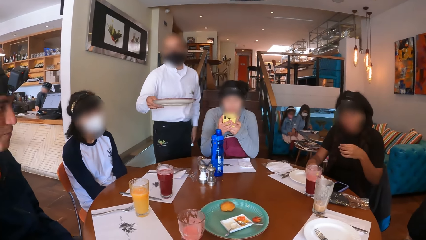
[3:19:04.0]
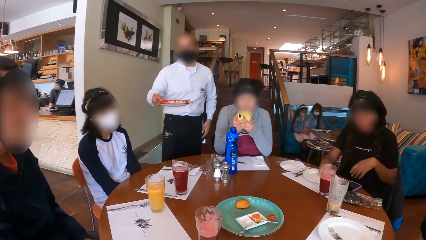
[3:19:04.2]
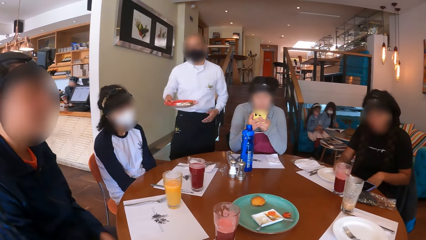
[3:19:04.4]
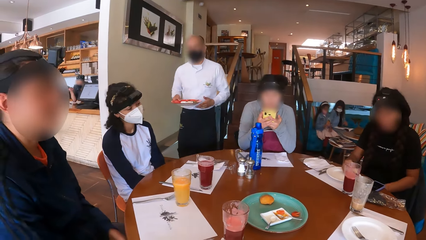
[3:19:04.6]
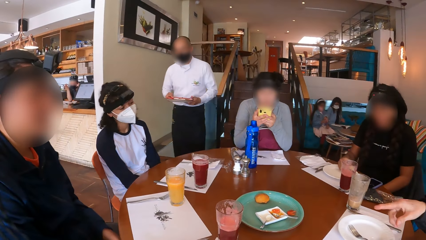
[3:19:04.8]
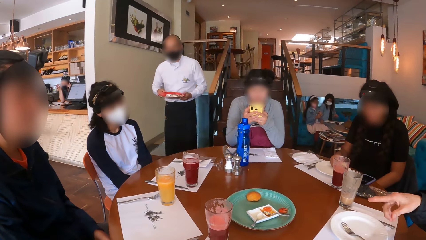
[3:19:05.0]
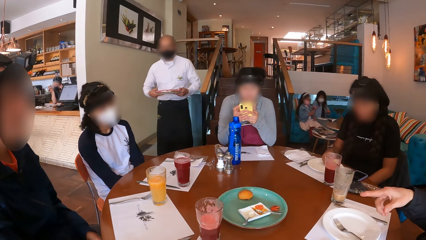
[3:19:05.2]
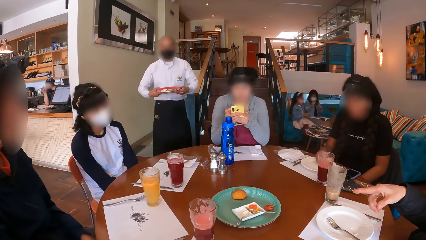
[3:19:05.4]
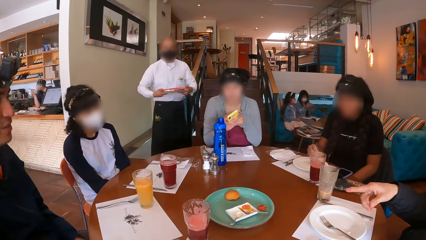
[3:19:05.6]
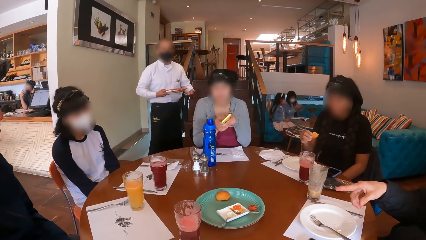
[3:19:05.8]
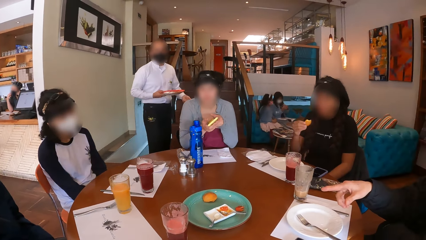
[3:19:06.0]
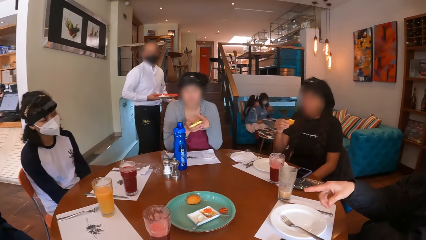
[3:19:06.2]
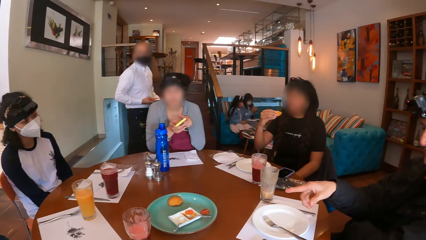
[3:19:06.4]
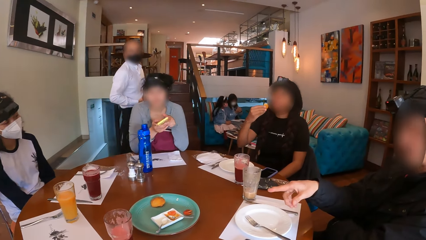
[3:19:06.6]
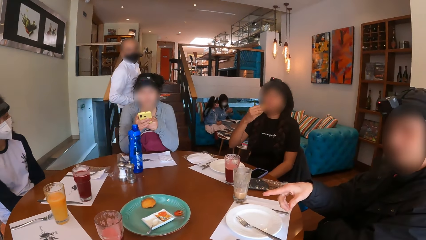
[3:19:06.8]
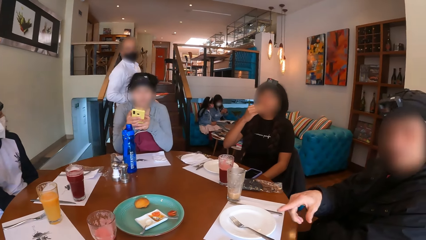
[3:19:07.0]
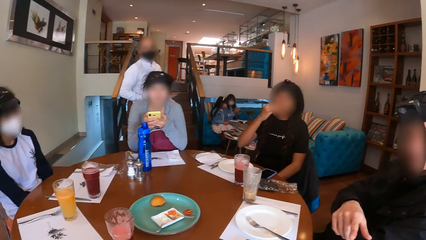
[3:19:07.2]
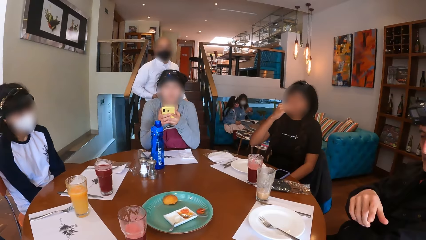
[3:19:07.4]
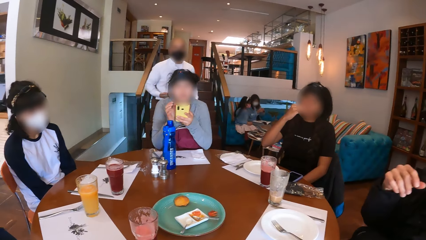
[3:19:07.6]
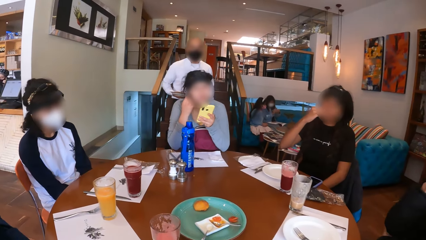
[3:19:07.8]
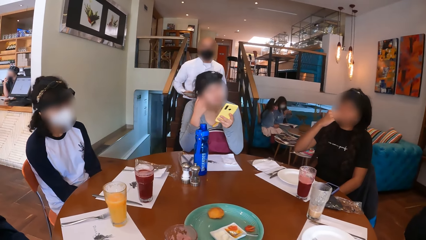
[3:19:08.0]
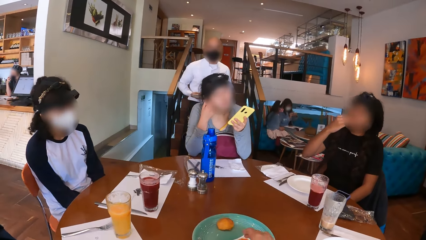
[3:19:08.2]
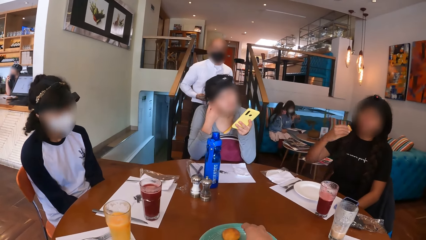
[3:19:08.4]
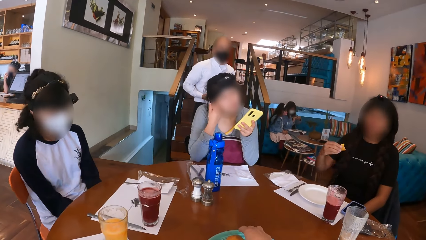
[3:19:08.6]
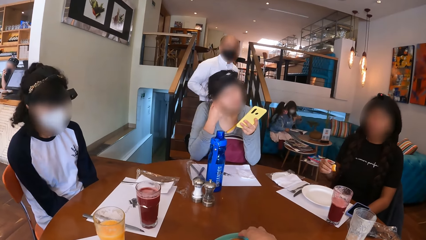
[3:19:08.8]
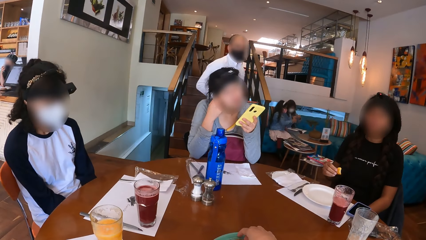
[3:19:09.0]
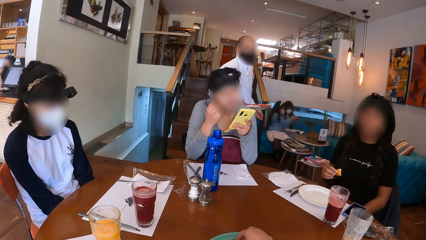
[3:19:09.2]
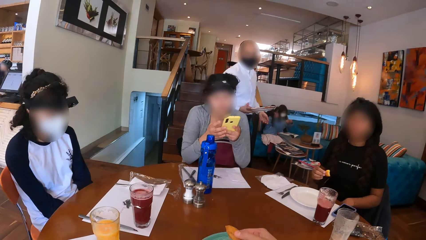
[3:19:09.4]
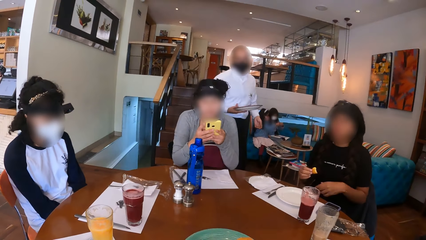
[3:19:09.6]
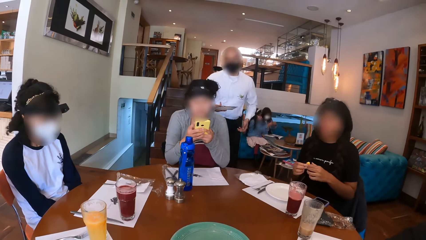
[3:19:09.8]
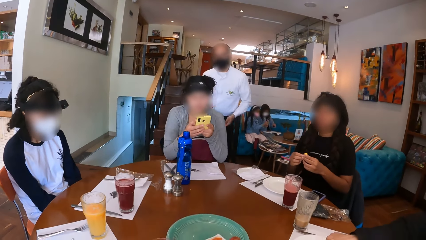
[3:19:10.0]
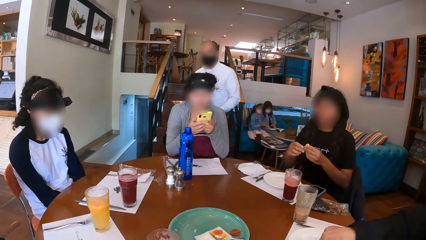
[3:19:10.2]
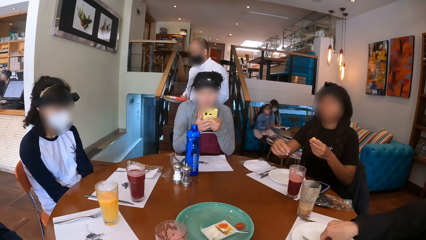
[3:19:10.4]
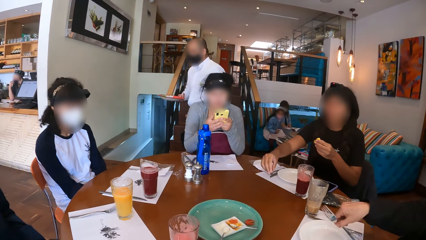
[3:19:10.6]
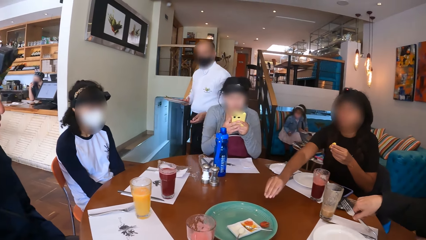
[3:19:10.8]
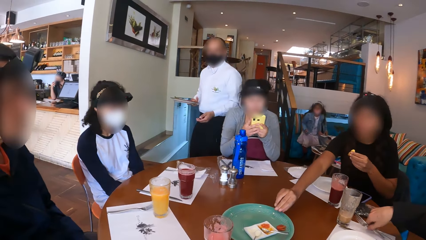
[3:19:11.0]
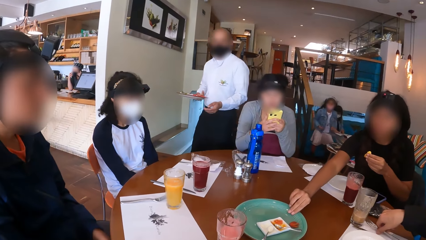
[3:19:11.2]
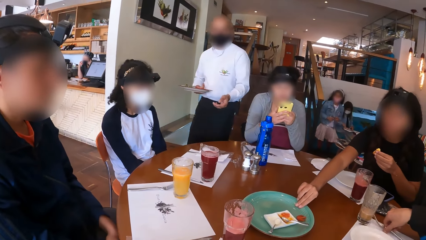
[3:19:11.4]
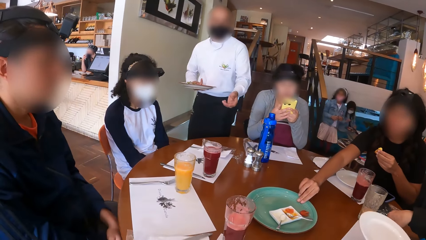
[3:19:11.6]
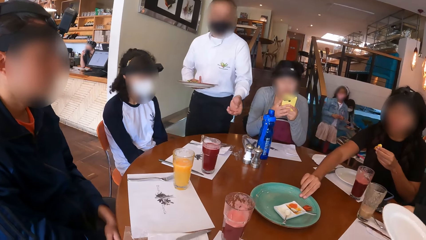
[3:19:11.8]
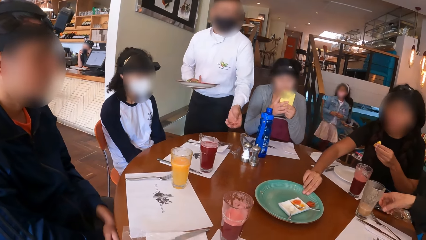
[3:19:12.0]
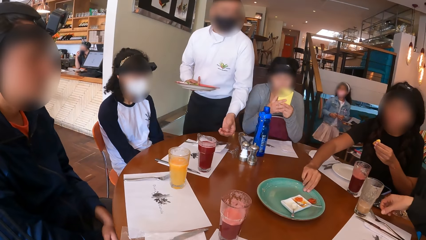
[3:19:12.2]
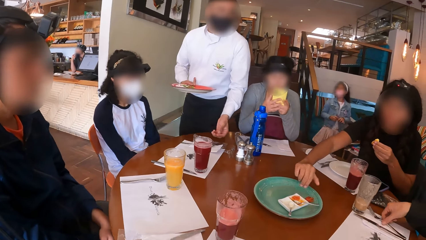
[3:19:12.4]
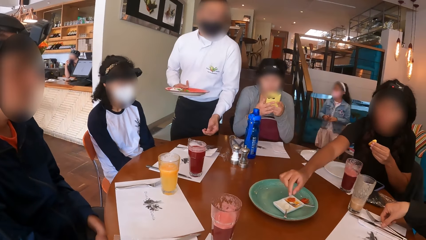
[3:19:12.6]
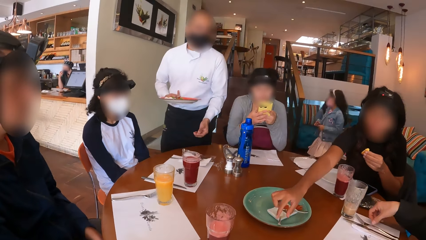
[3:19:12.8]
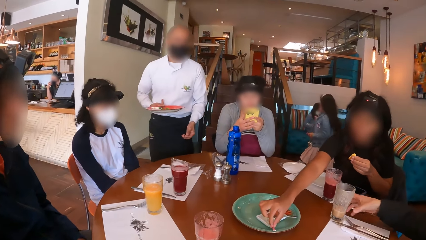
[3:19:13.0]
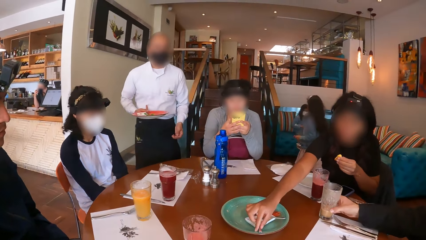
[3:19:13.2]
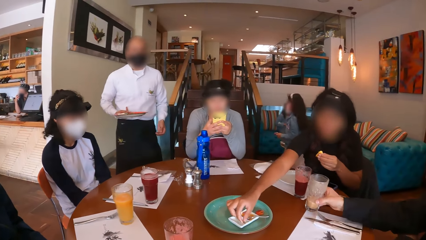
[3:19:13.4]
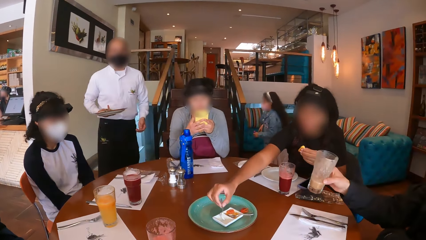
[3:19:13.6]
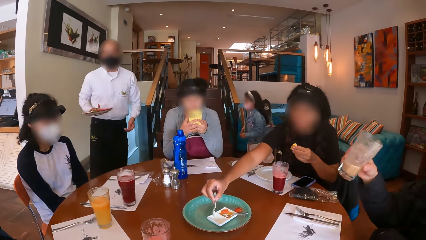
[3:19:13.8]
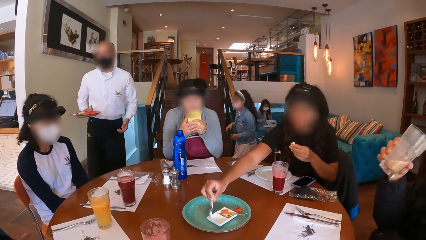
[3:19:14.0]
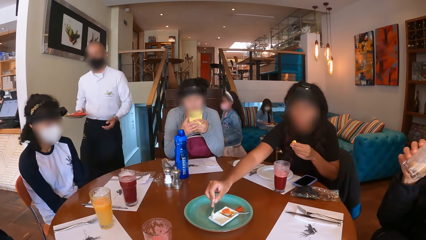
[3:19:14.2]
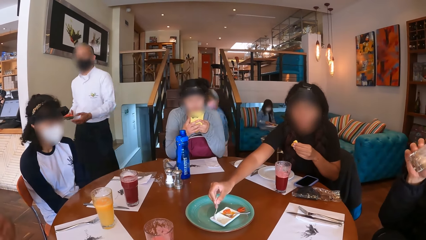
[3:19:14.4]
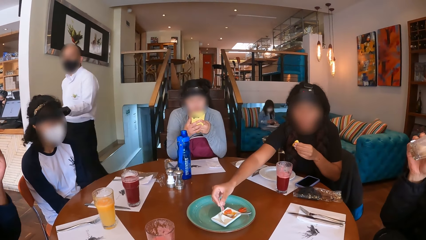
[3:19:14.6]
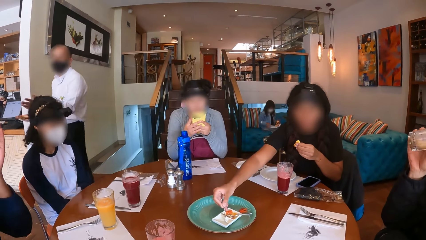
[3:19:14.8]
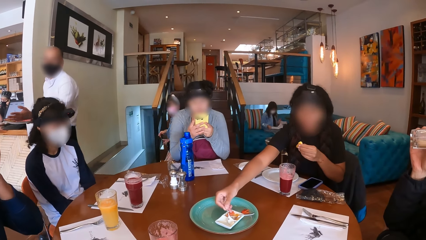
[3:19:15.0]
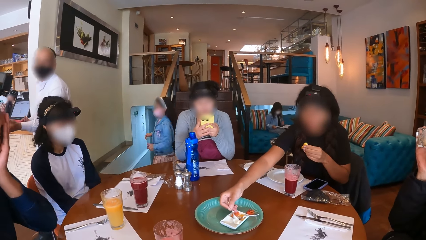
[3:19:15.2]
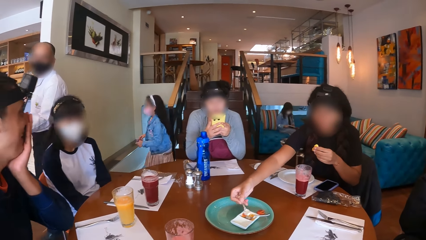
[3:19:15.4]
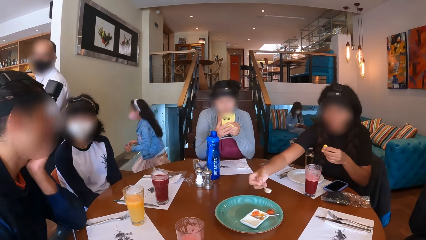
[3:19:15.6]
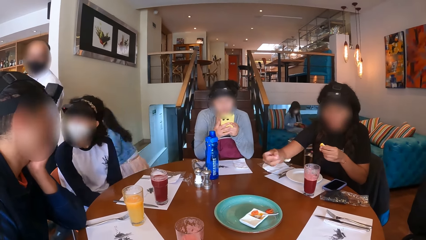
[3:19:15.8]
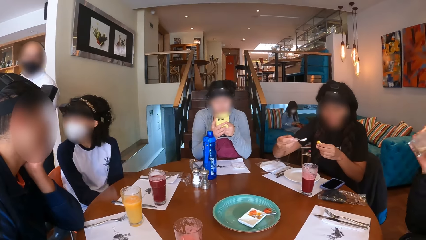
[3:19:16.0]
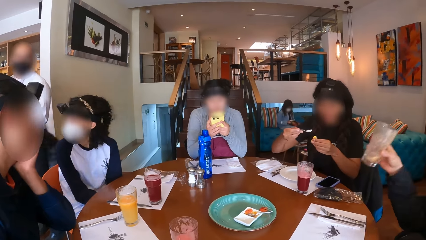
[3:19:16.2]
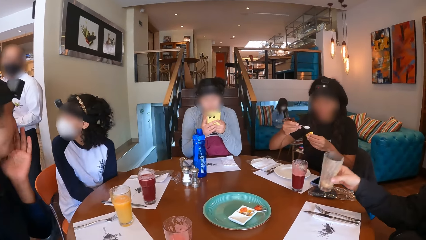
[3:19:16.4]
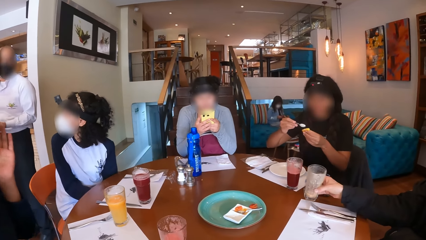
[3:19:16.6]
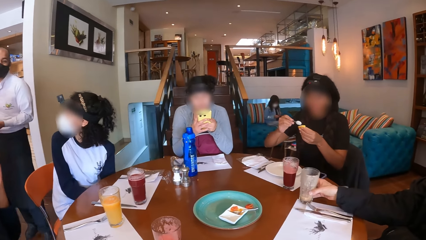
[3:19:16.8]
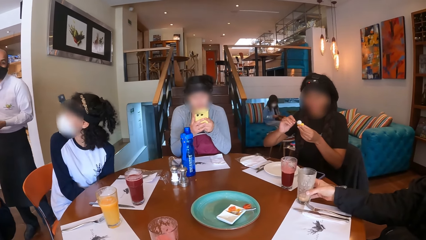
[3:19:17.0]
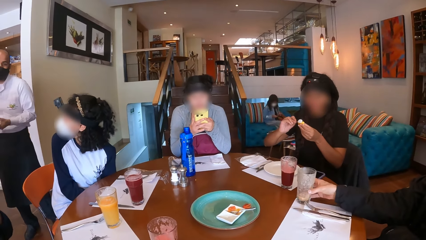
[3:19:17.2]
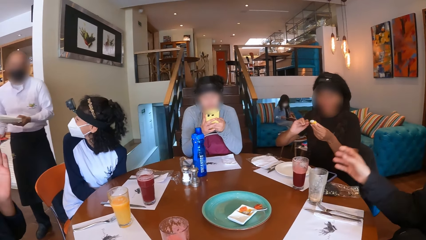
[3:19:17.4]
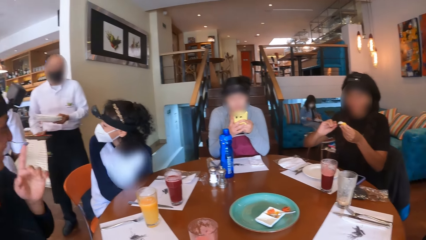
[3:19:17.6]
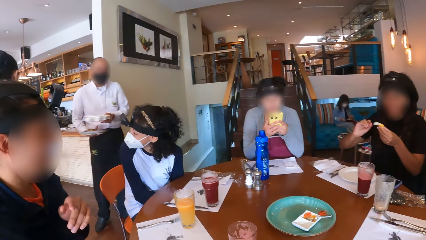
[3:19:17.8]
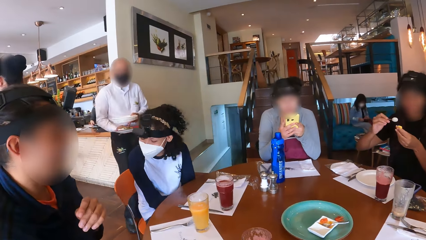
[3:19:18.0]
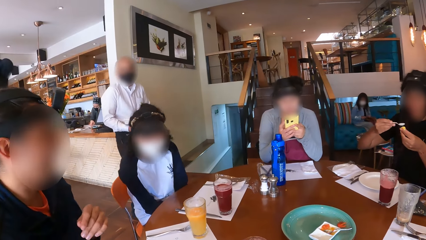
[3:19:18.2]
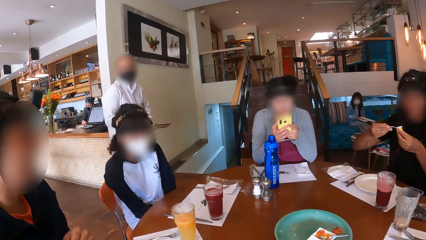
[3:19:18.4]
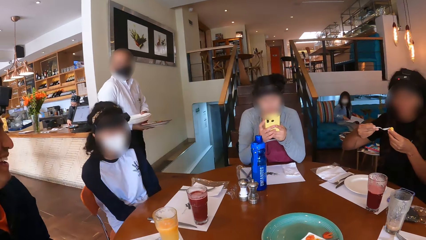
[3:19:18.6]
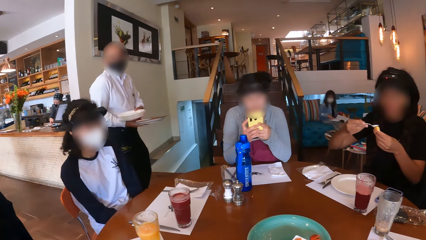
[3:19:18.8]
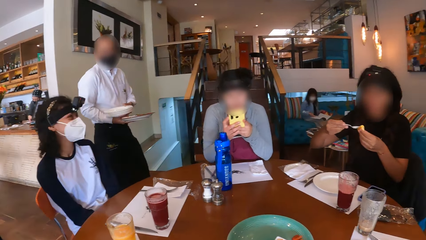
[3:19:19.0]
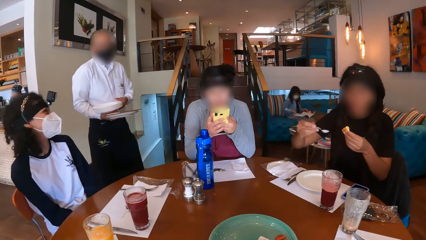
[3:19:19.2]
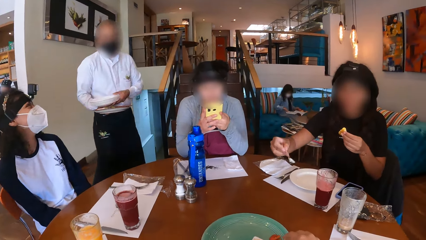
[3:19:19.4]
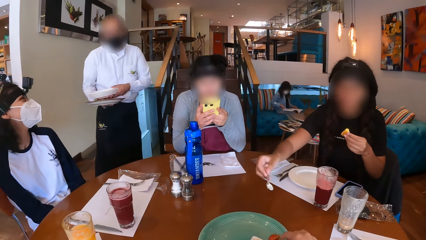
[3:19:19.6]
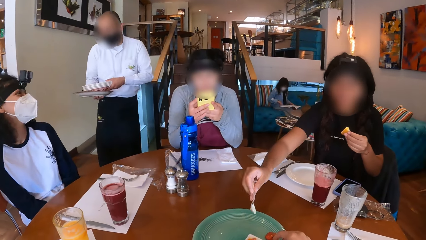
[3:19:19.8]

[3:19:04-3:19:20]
A woman places her left hand on her lap. A man points at another man with his right hand. A waiter holds the plate with his hands. The first woman picks the bun from the plate on the table mat on the table with her right hand. The waiter removes his left hand from the plate in his right hand. The first woman bites the bun in her right hand. Another woman scratches her ear with her right hand. The camera wearer picks a snack from the plate on the table. The second woman presses the phone with her hands. The first woman passes the bun from her right hand to her left hand. The first man picks a fork from the table mat on the table with his right hand. The first woman pulls a green plate on the table with her right hand. The first man drops the fork on the table mat on the table with his right hand. The first woman picks a spoon from a plate on the green plate on the table with her right hand. The first man picks the glass of juice from the table mat on the table with his right hand and drinks juice from the glass of juice in his right hand. The first woman scoops cream from the plate on the green plate on the table with her right hand. The second man holds his face with his left hand, places his left hand on the table, removes his left hand from his face, and removes his left hand from the table. The first man drops the glass of juice on the table mat on the table with his left hand. The first woman spreads the cream on the bun in her left hand with the spoon in her right hand. The waiter holds a stack of plates with his left hand and places the stack of plates in his left hand on his right wrist.
